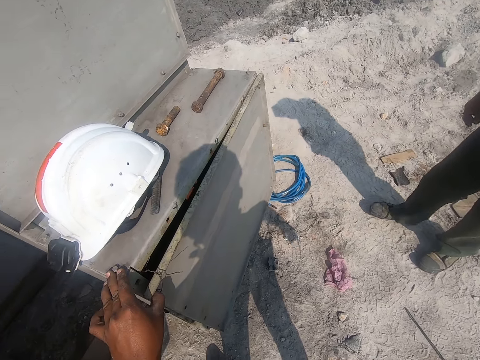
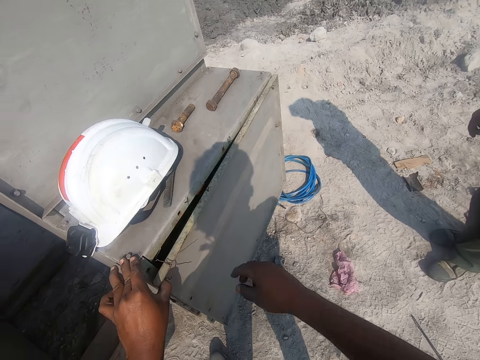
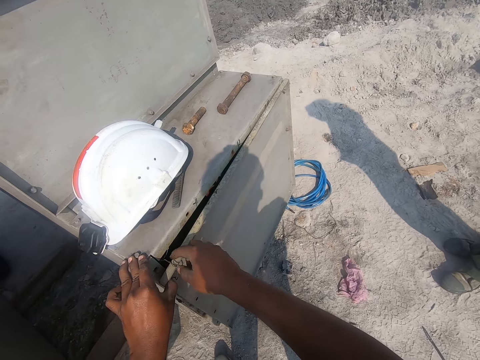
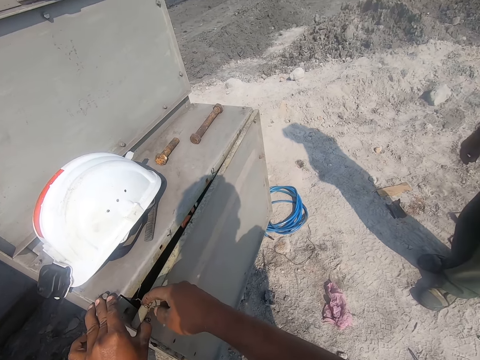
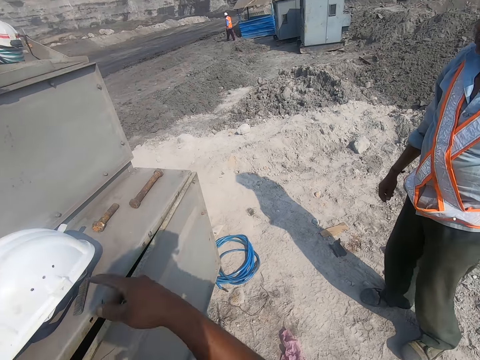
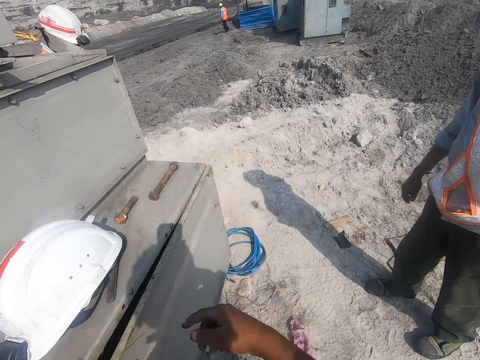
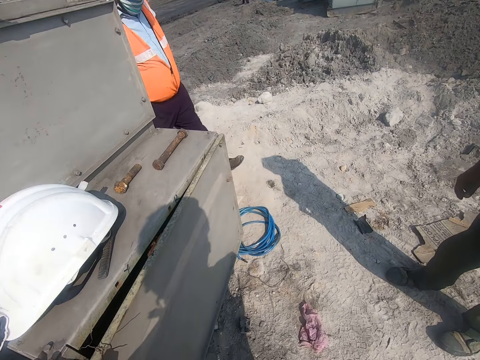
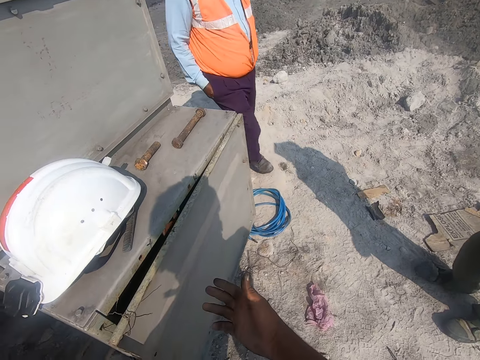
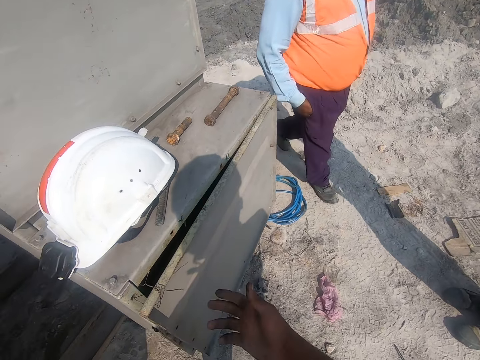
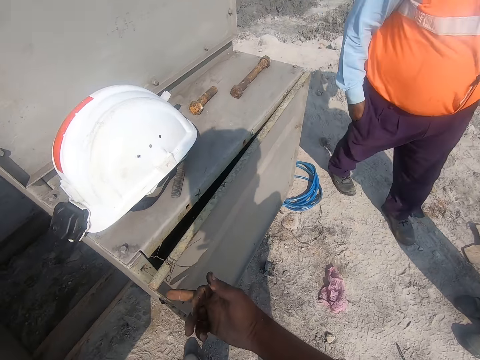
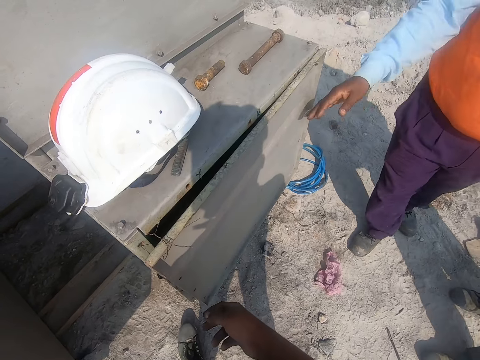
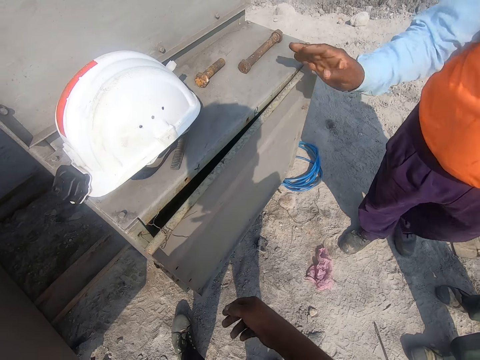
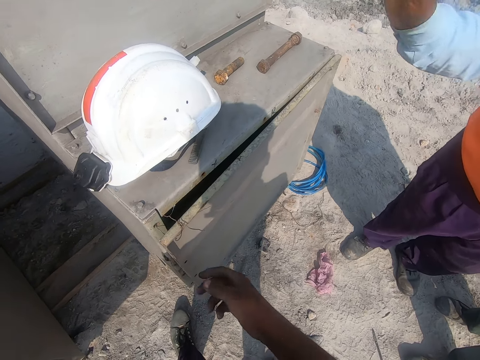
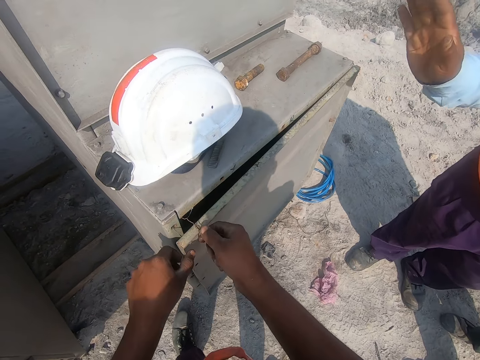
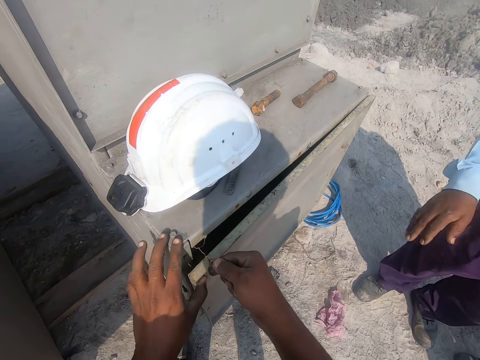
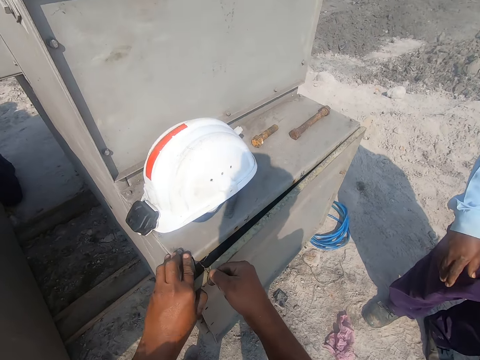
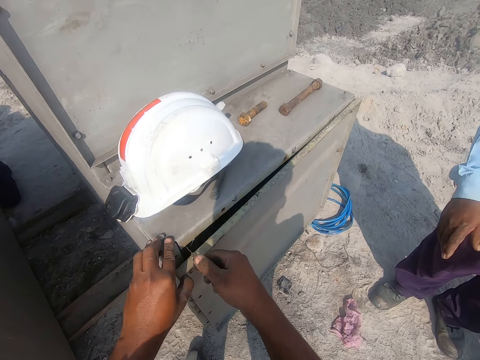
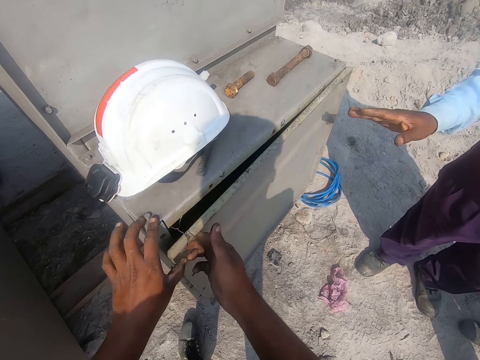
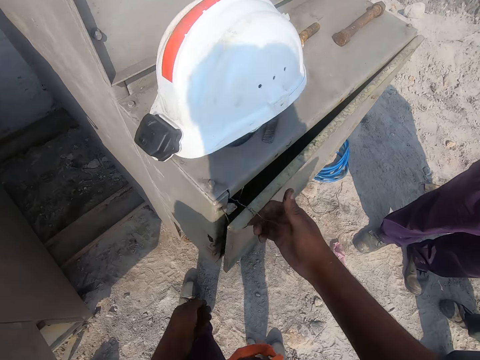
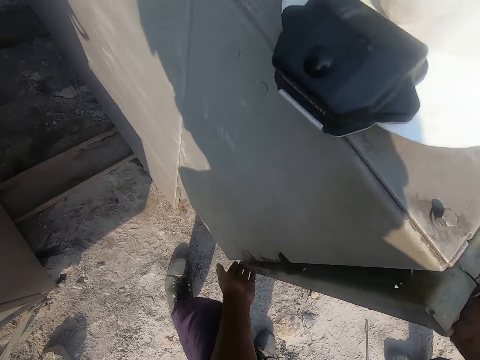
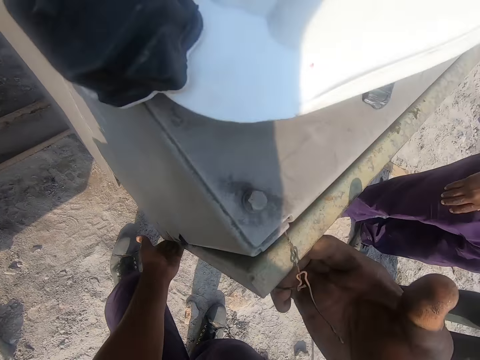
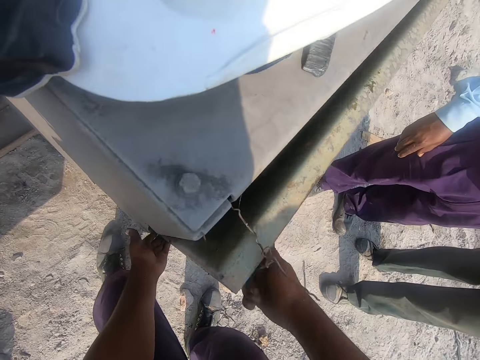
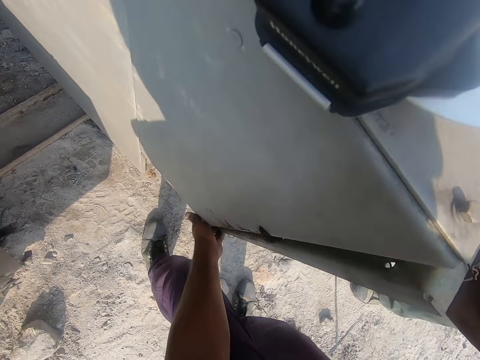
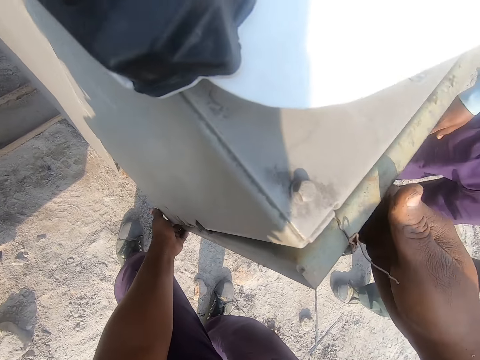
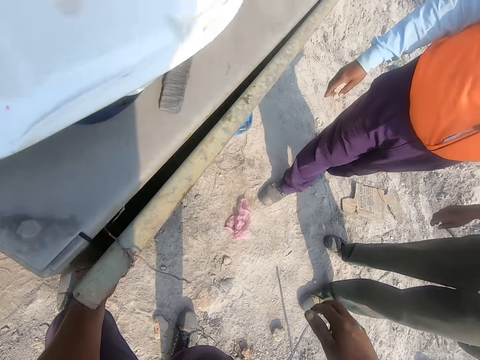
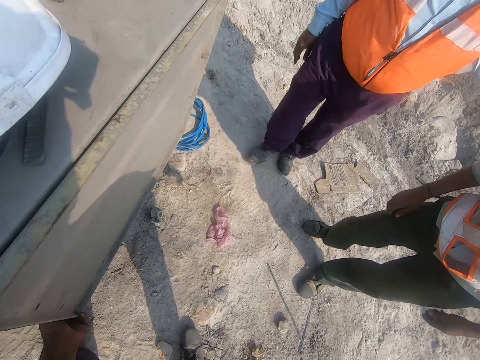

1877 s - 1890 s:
The camera wearer adjusts the wire on the metallic cabinet door with his right hand. He gestures with his right hand. He converses with a man. The man converses with the camera wearer. The camera wearer adjusts the wire on the metallic cabinet door. He holds the wire. The man converses with the camera wearer. The camera wearer holds the metal box cover. He lifts the metallic cabinet door with both hands. He converses with the man.

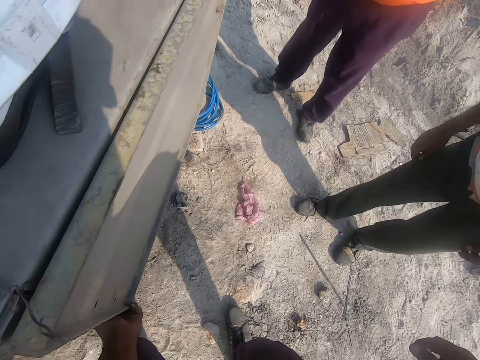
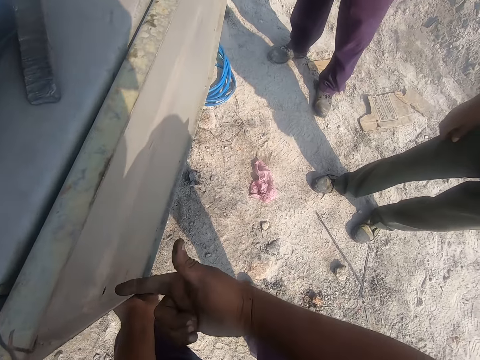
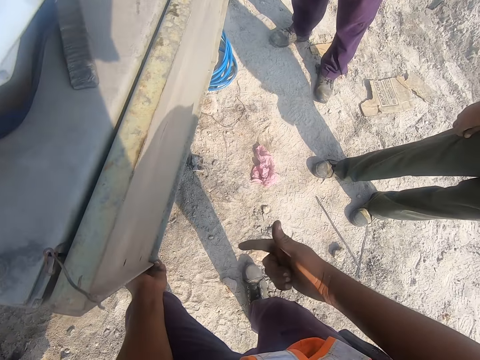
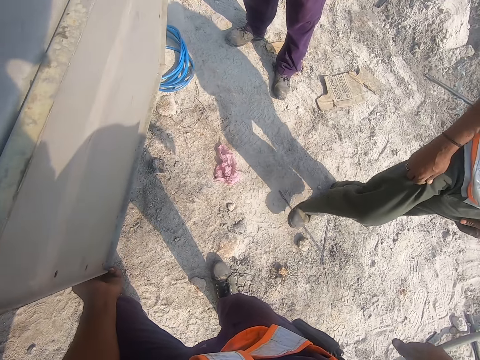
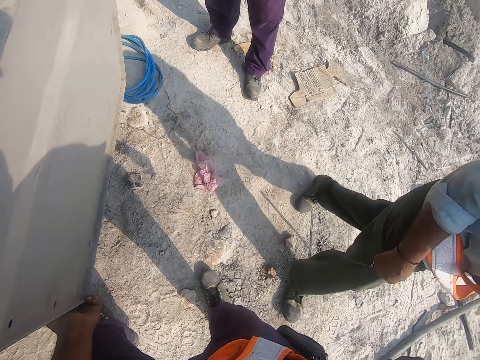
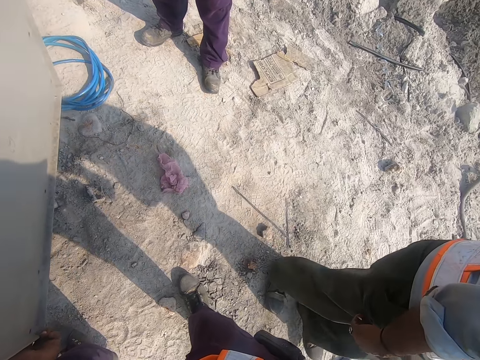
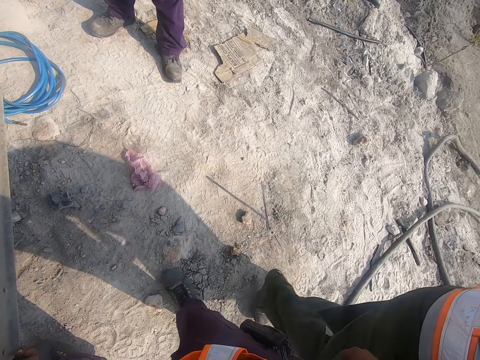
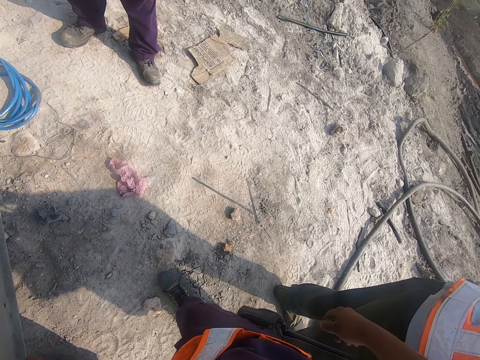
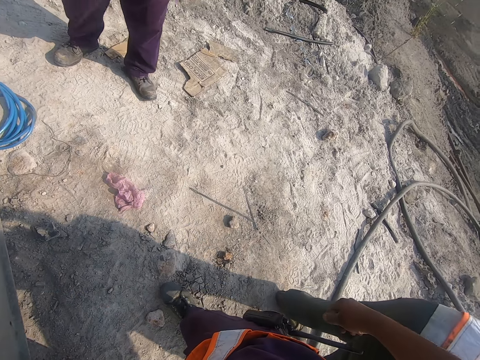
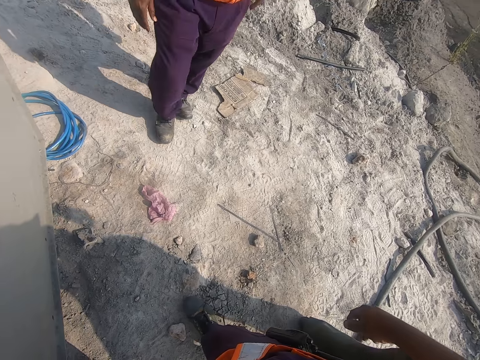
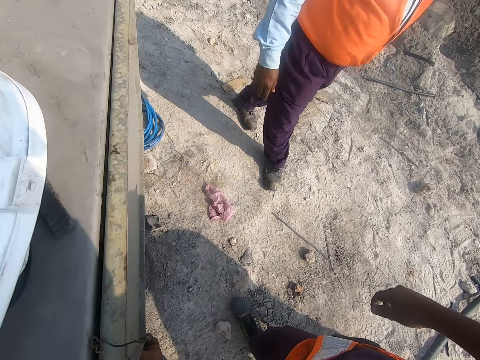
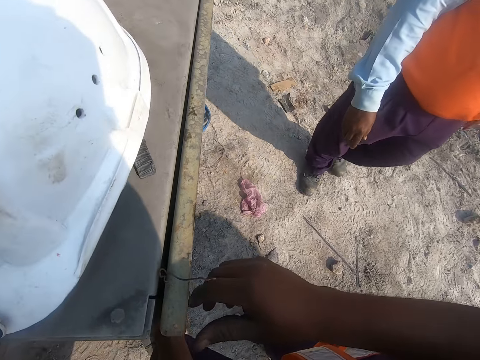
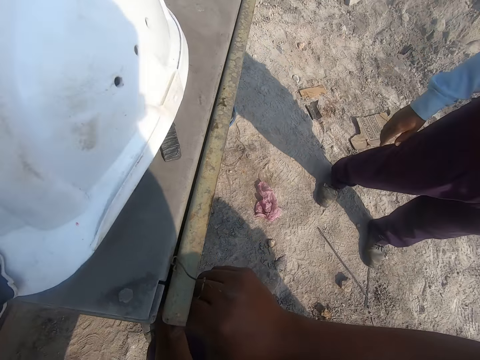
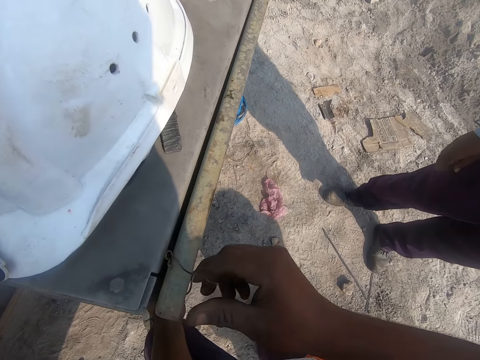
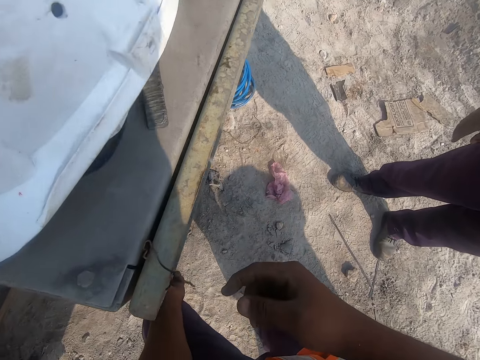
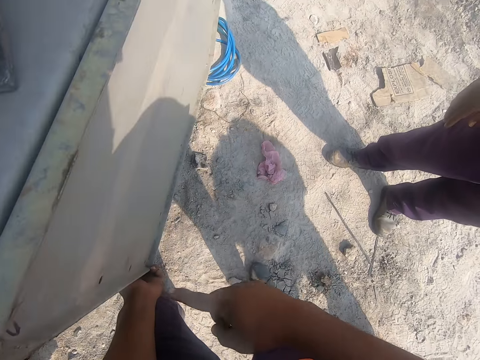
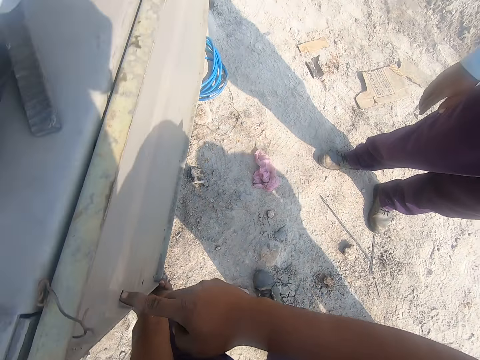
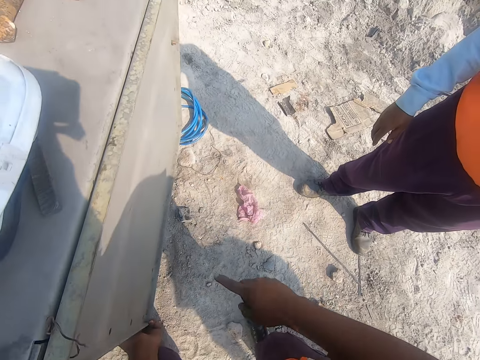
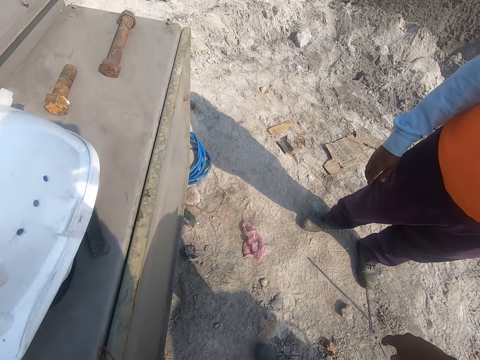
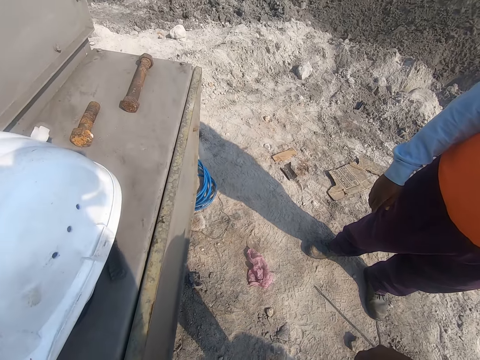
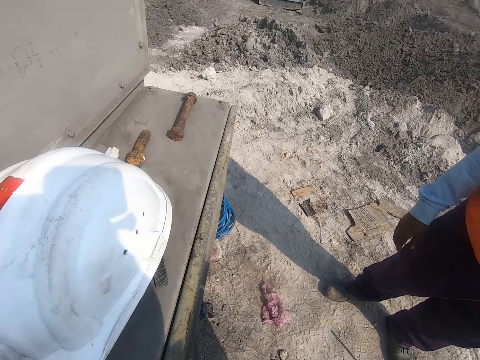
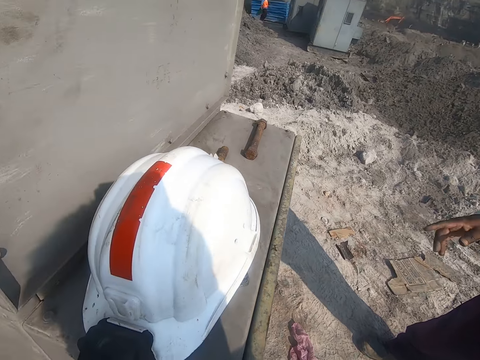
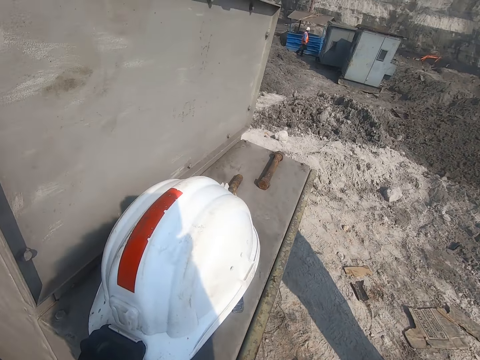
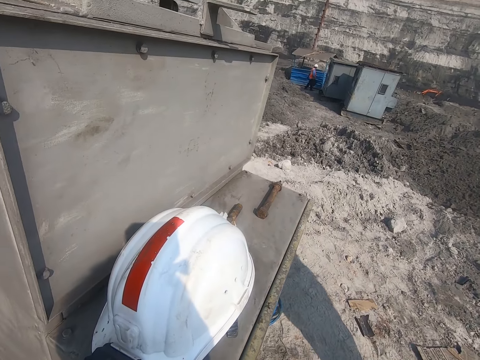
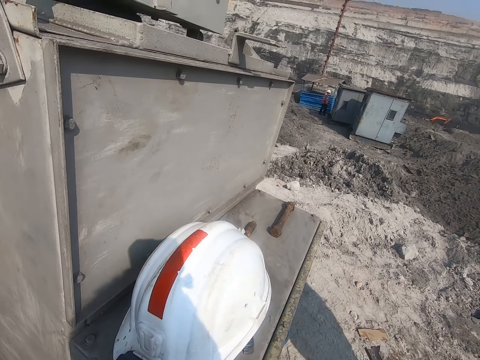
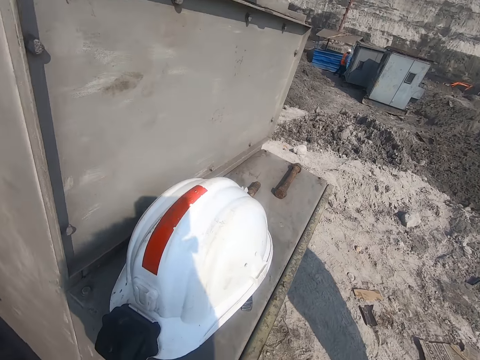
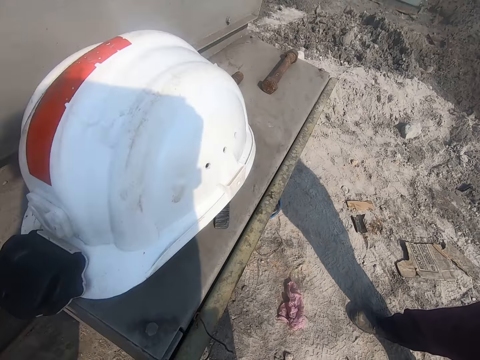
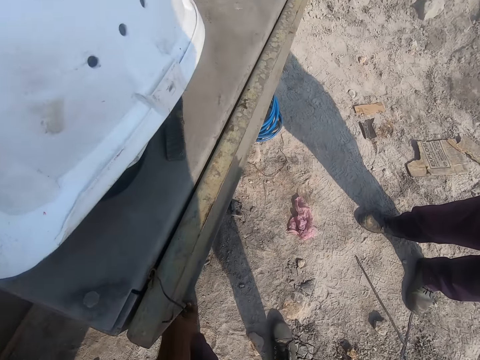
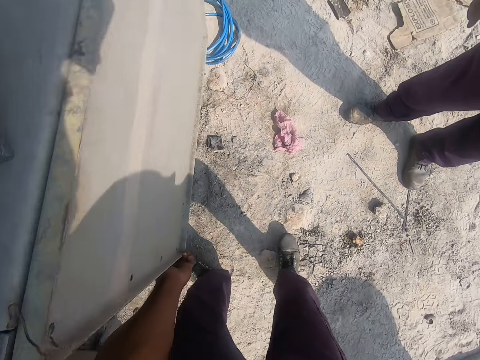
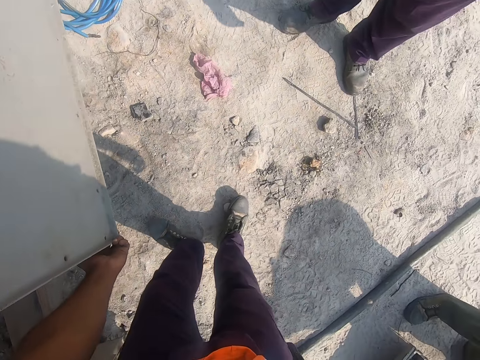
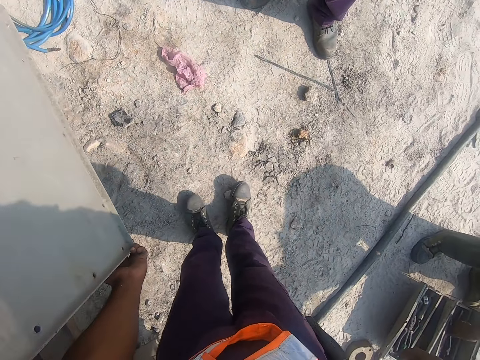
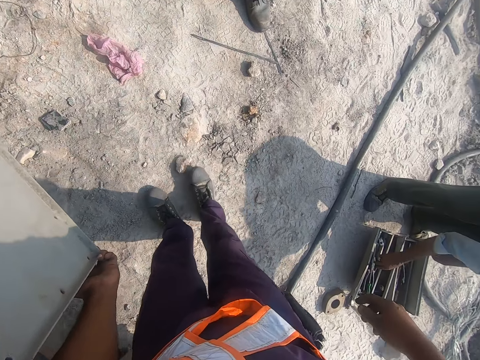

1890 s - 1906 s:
The camera wearer converses with a man. He knocks the metallic cabinet door with his finger. The man converses with the camera wearer. The camera wearer adjusts the wire on the metallic cabinet door. He converses with another man. He knocks the metallic cabinet door with his finger. The other man converses with the camera wearer. The camera wearer talks to others. He looks down. He lifts the metallic cabinet door with both hands.
